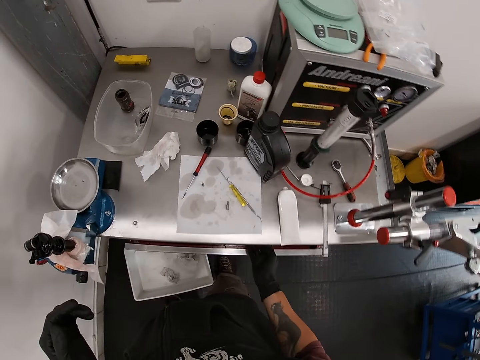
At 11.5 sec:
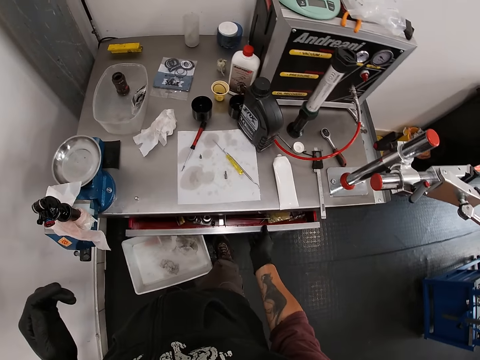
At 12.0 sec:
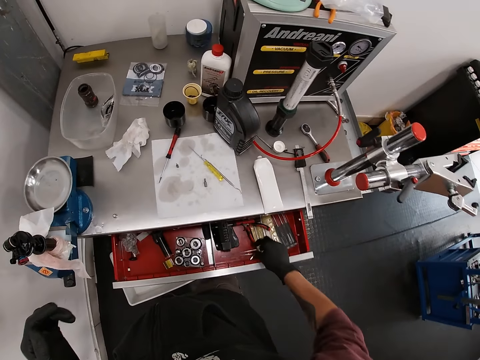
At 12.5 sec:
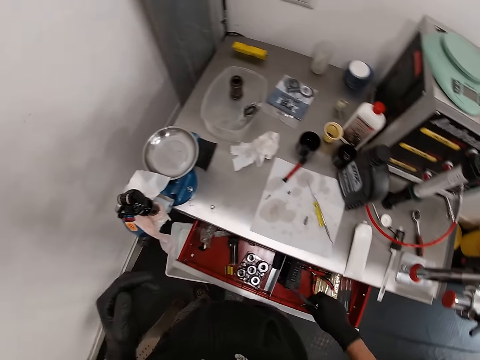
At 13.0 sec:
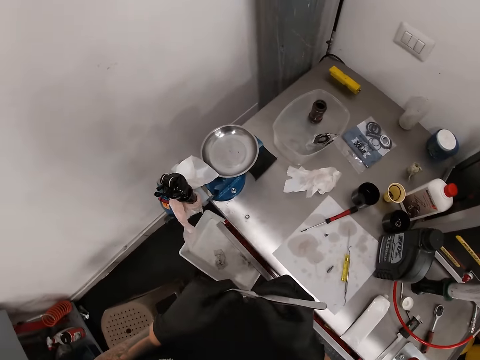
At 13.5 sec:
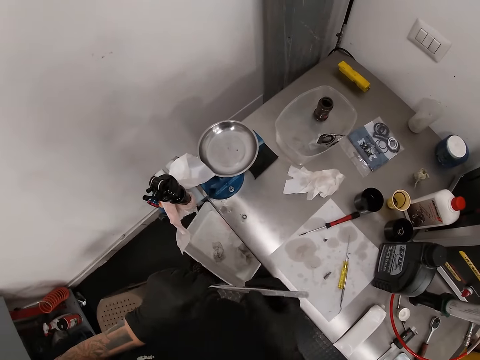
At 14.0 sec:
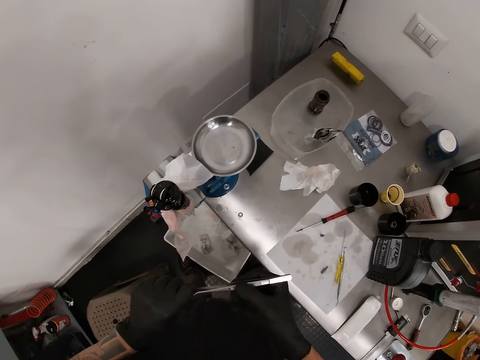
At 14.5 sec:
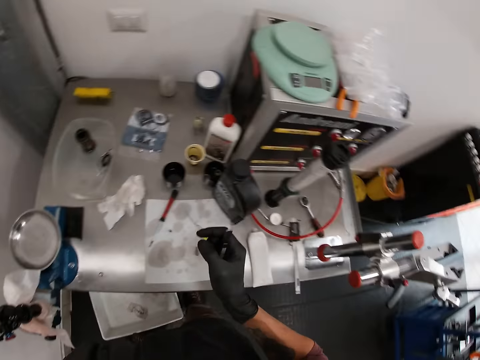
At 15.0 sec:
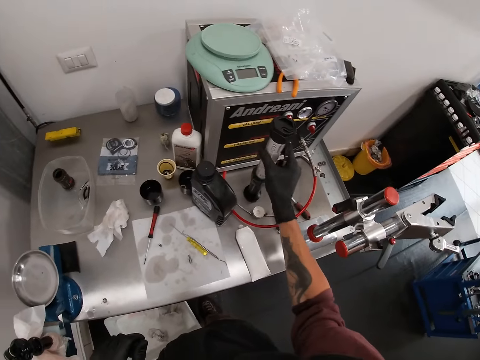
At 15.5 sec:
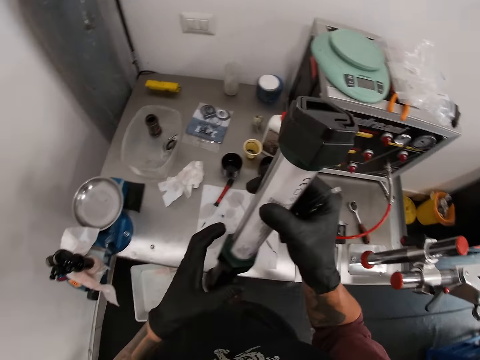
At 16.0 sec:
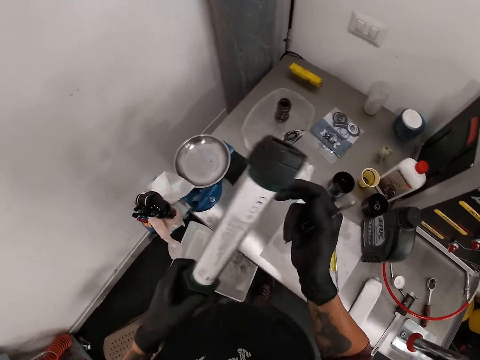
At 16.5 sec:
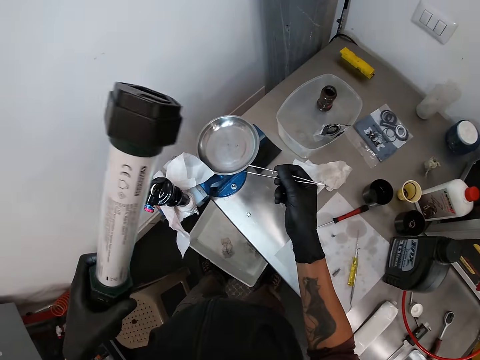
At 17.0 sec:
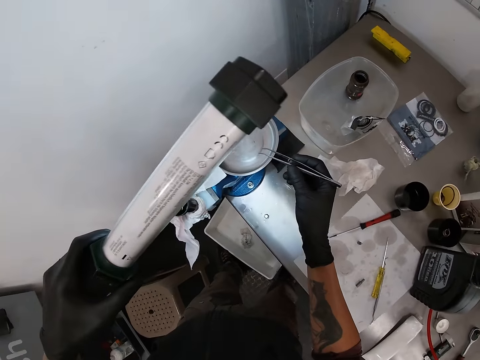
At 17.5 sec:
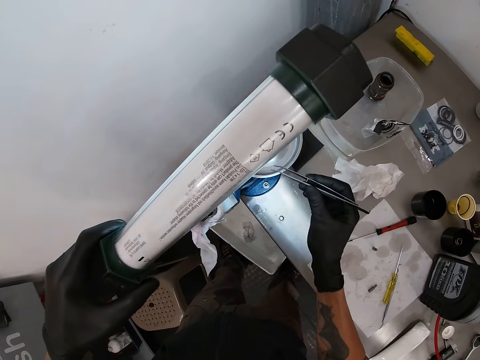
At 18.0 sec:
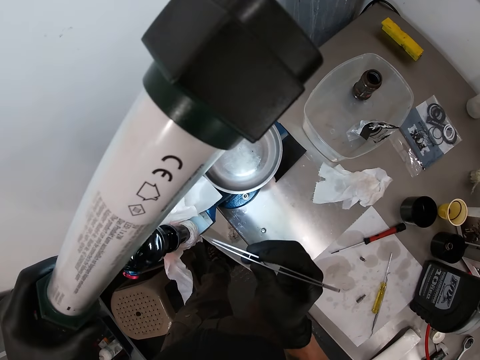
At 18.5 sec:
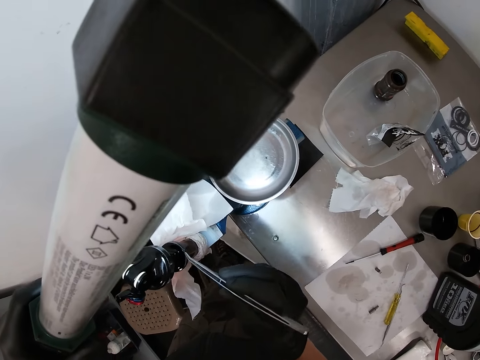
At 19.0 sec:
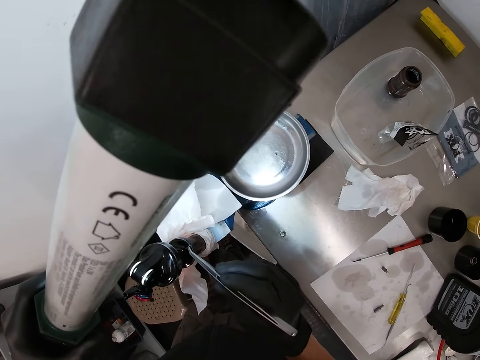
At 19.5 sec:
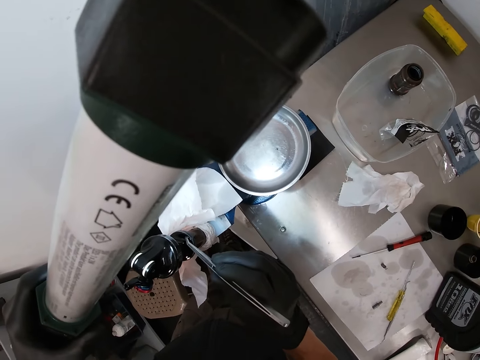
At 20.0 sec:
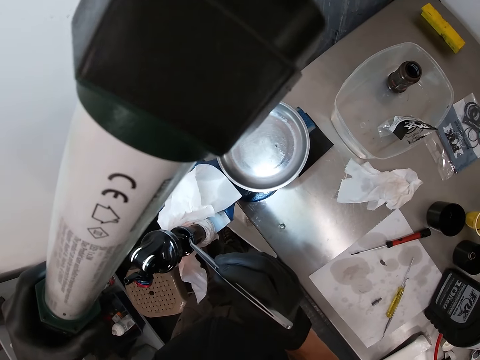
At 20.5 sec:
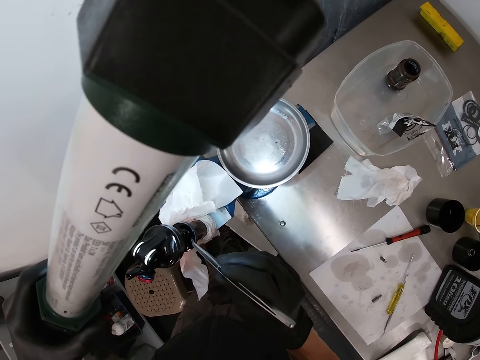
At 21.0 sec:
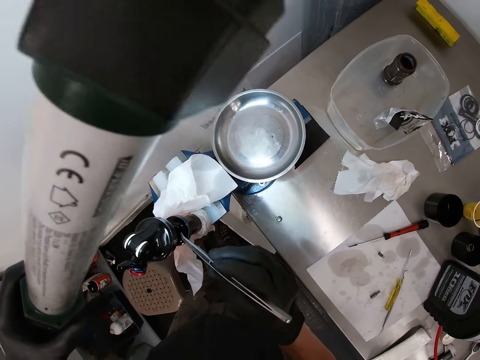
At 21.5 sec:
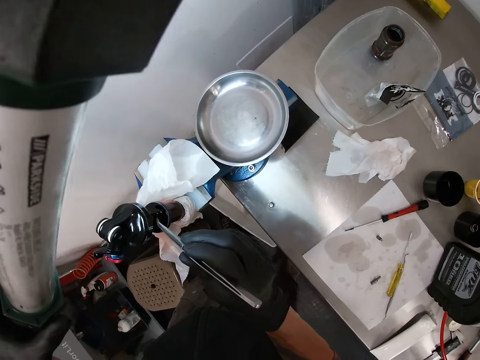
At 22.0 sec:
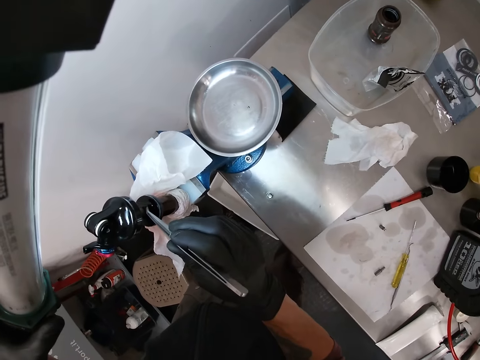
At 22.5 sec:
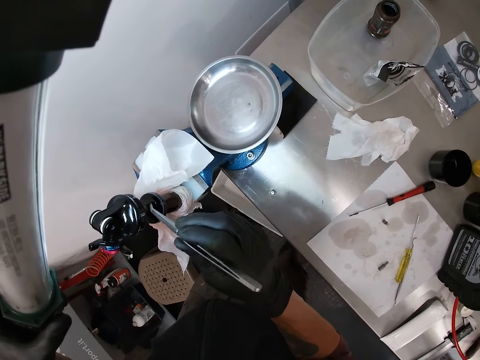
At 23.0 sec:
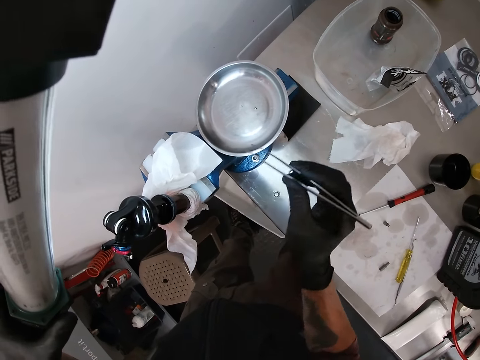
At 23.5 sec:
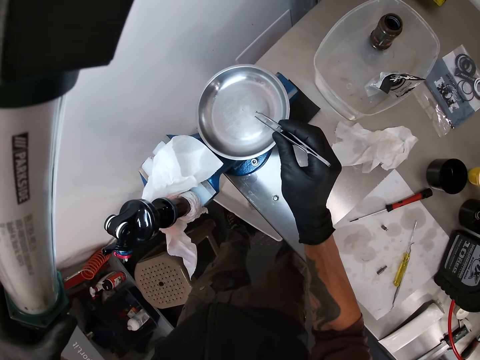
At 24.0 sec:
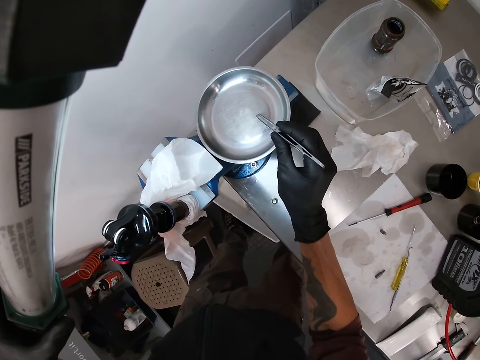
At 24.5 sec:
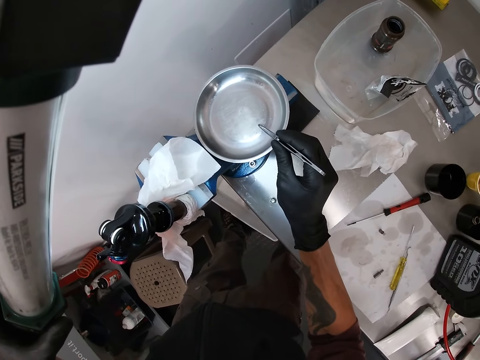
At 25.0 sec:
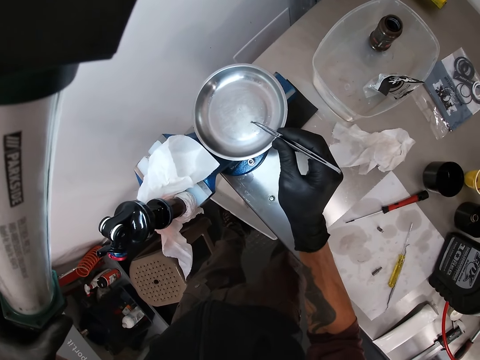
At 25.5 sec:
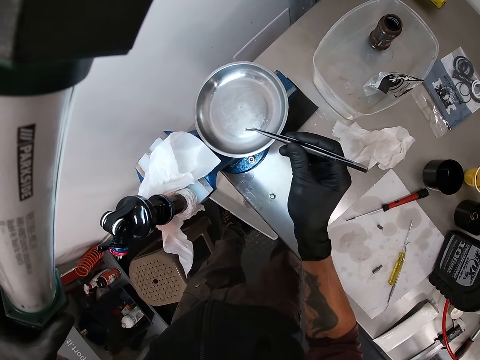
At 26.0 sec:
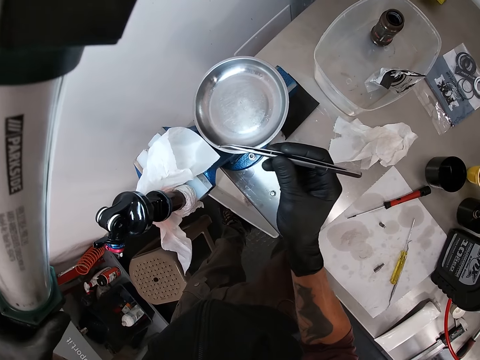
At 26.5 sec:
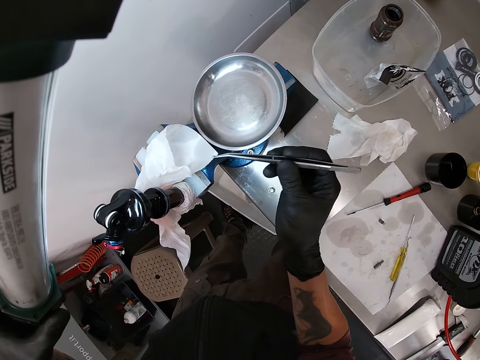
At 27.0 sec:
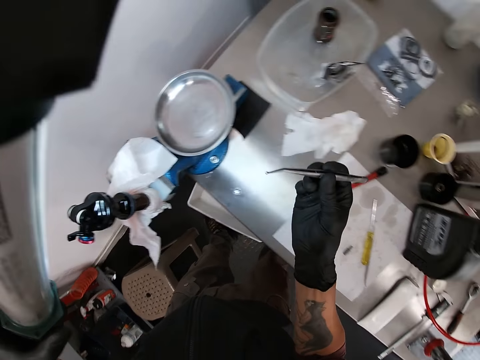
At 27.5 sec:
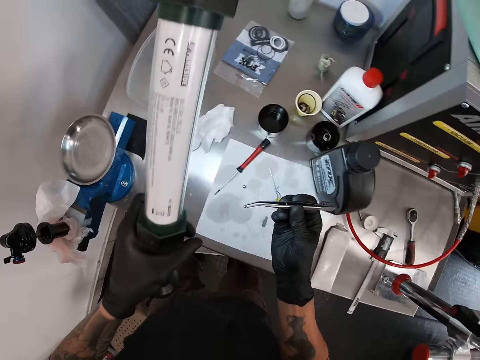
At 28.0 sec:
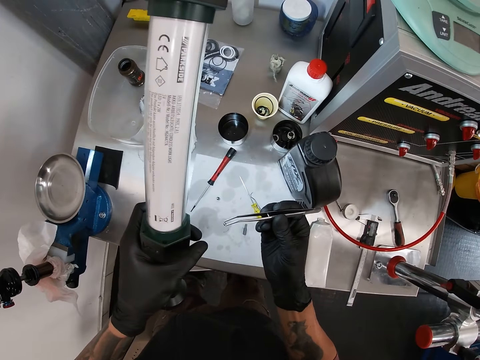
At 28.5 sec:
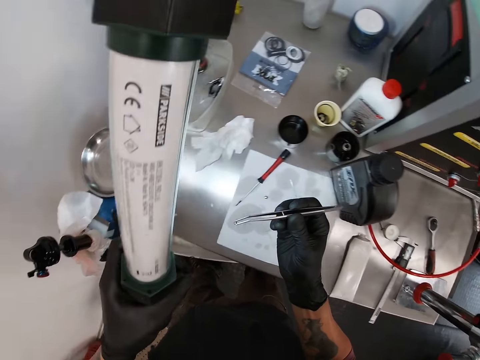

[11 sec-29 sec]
The camera wearer opens a drawer with his right hand. He takes a picker or tweezer from the drawer with his right hand and closes the drawer with his right thigh. He takes a lamp from the table with his right hand. He turns on the lamp with his left hand. He shines the light into the scale pan on the table with the lamp in his left hand. He uses the picker in his right hand on an axle in a machine. He picks something with the tweezer. He picks out a bolt with the picker in his right hand. He drops the bolt into the scale pan with the picker in his right hand. He picks the bolt in the scale pan with the picker in his right hand.

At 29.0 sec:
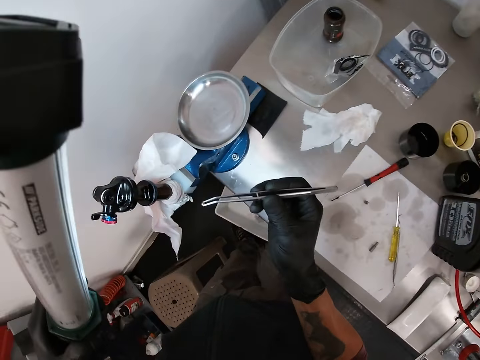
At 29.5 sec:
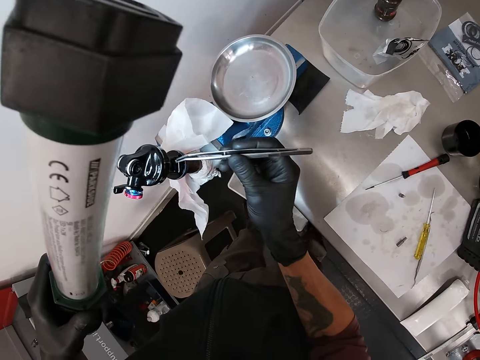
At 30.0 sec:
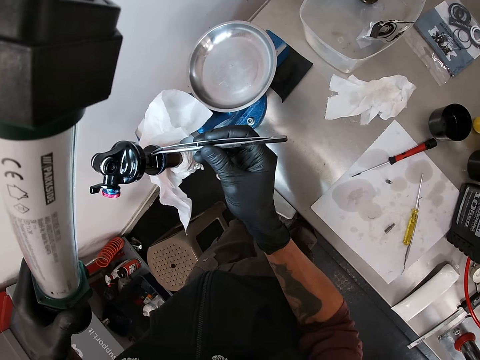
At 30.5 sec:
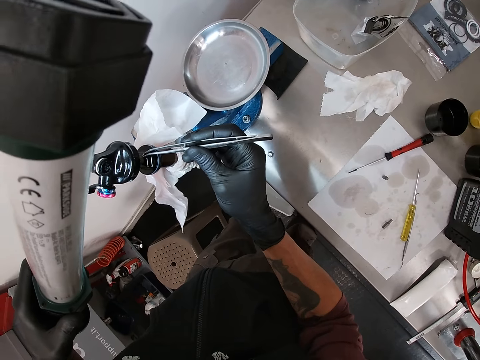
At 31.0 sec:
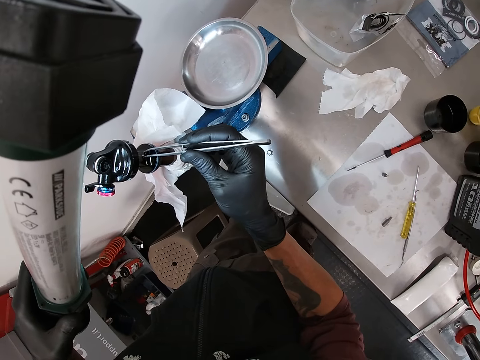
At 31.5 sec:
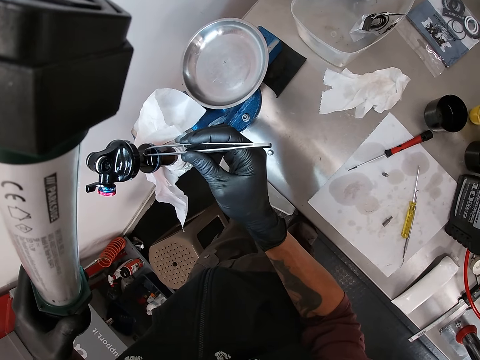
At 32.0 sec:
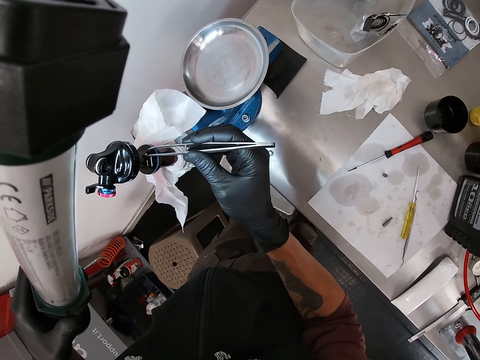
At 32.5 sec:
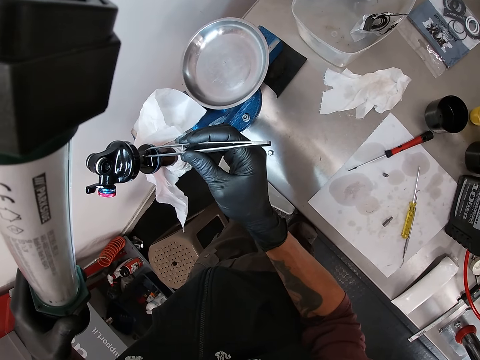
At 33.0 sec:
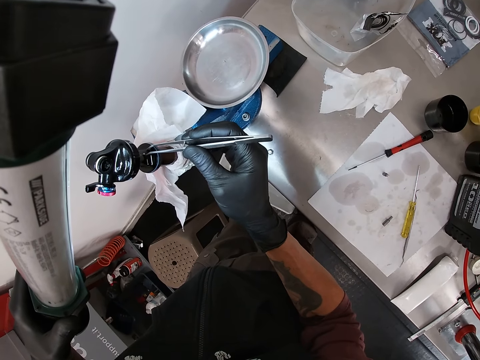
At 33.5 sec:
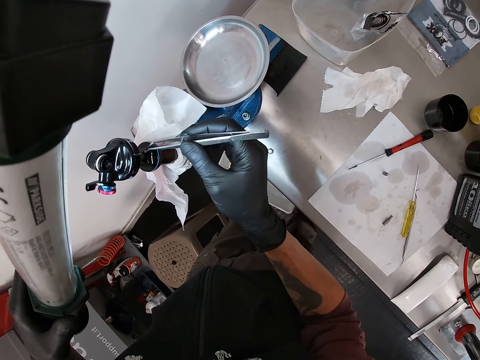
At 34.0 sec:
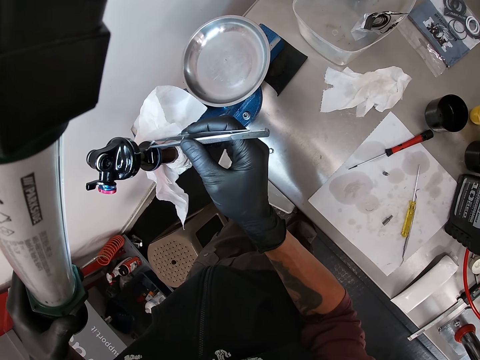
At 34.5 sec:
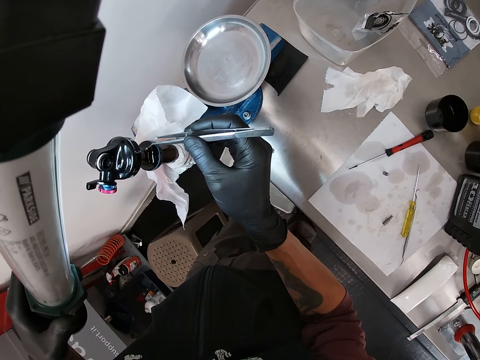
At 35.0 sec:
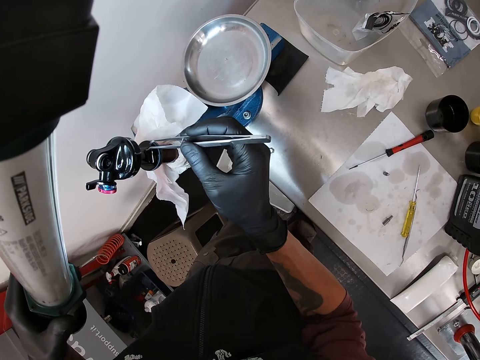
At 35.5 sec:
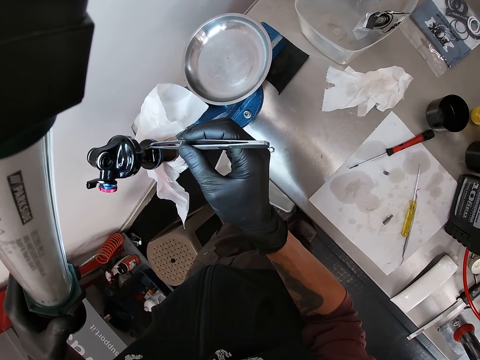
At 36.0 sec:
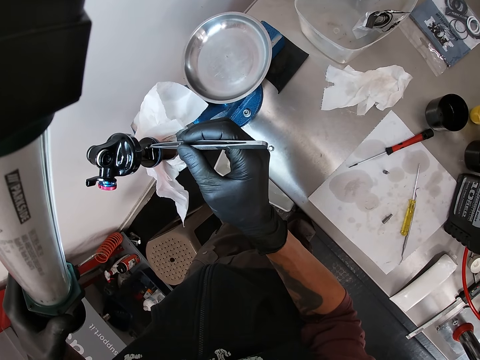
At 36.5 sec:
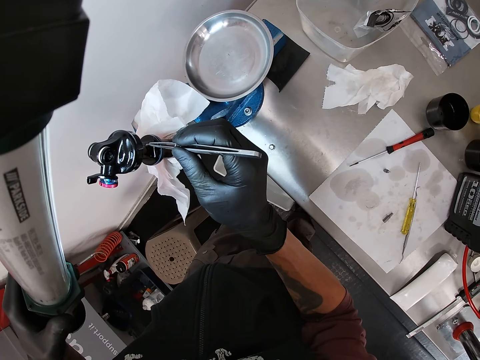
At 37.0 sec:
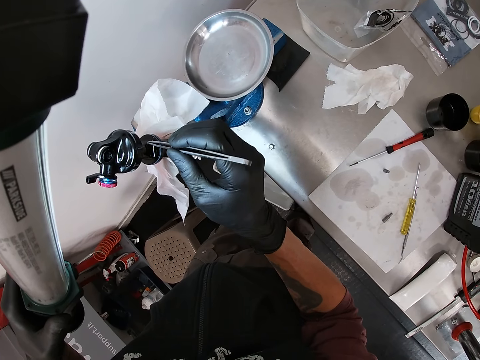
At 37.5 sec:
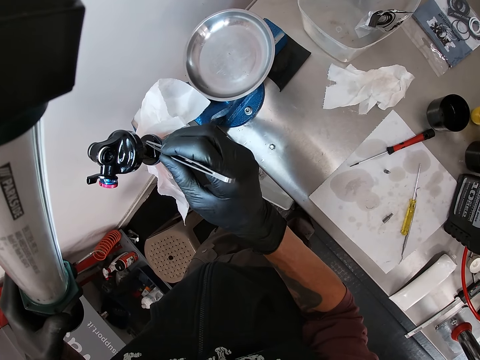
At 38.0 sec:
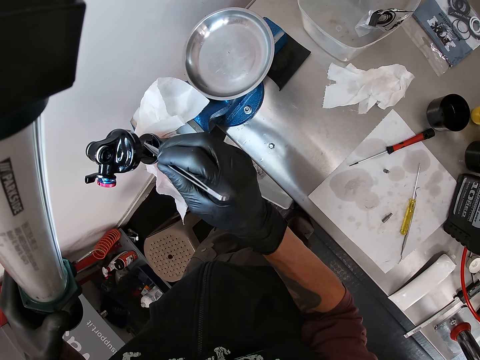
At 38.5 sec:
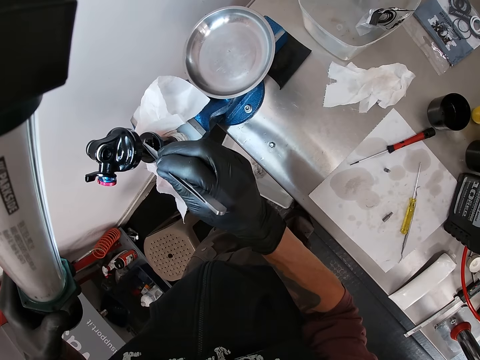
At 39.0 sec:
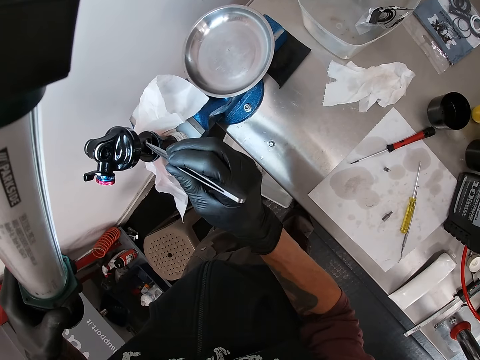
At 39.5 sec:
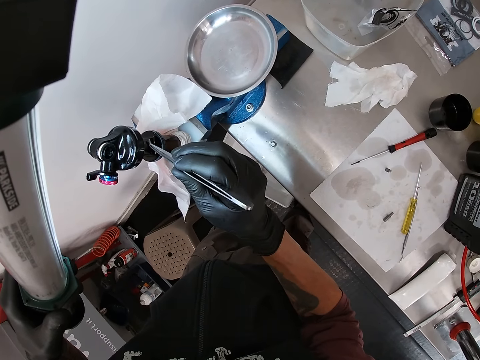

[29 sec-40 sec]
The camera wearer puts the bolt into the axle with the picker in his right hand.
